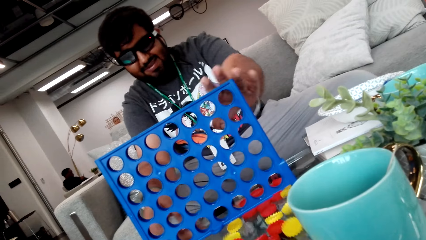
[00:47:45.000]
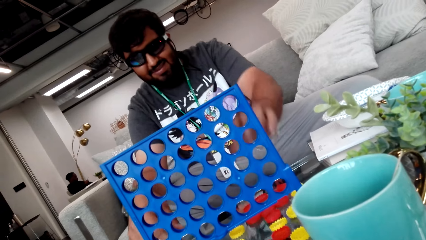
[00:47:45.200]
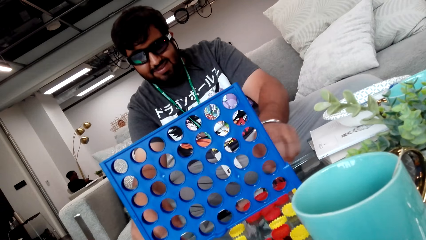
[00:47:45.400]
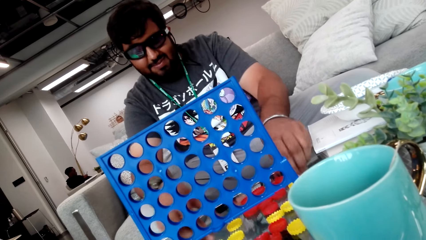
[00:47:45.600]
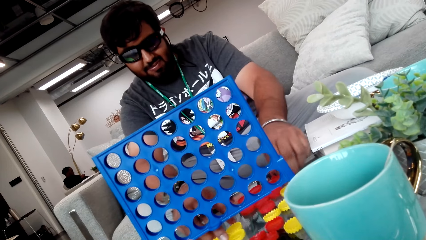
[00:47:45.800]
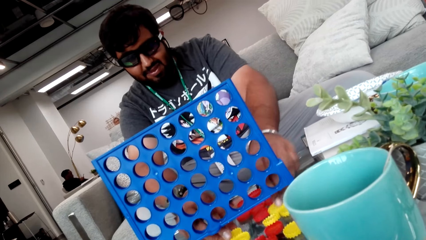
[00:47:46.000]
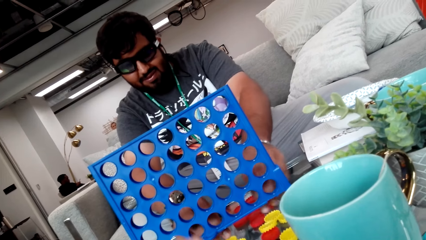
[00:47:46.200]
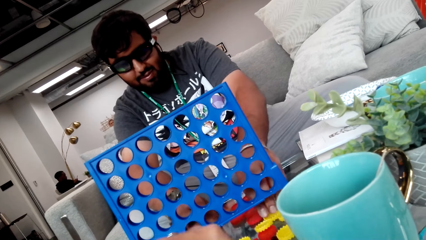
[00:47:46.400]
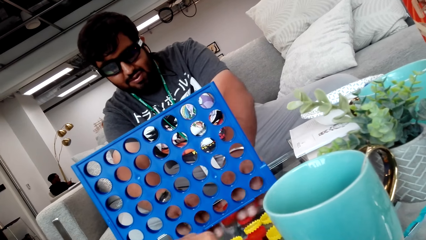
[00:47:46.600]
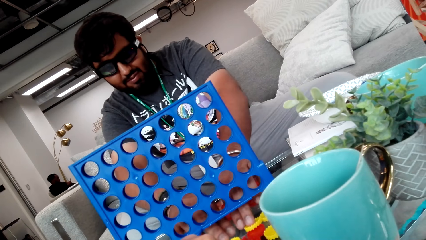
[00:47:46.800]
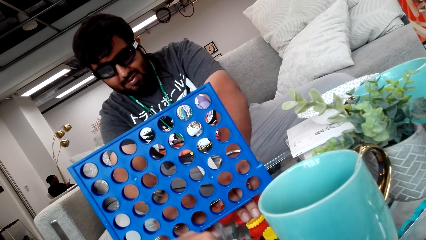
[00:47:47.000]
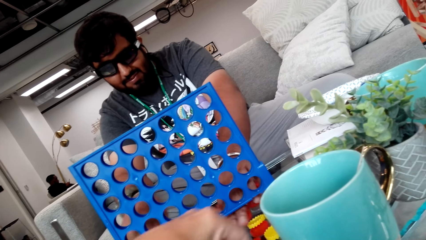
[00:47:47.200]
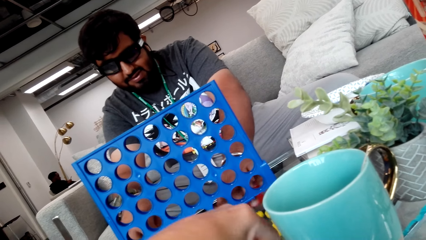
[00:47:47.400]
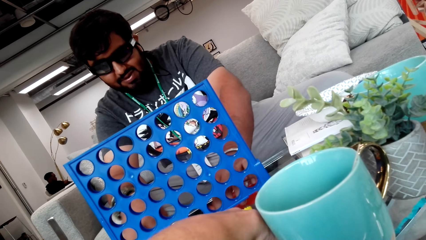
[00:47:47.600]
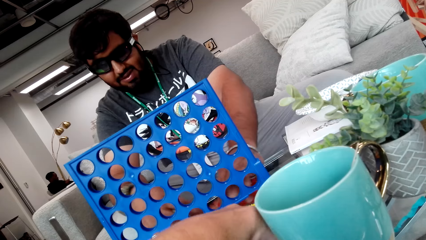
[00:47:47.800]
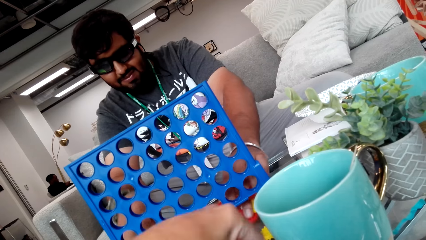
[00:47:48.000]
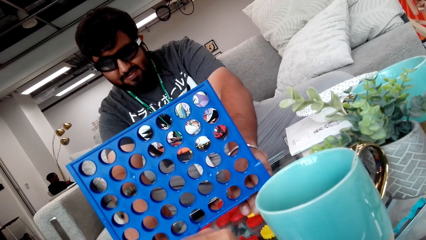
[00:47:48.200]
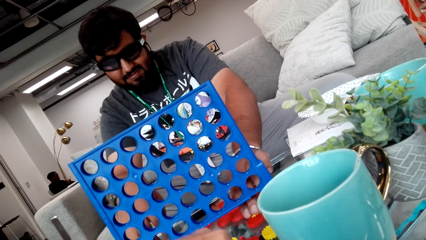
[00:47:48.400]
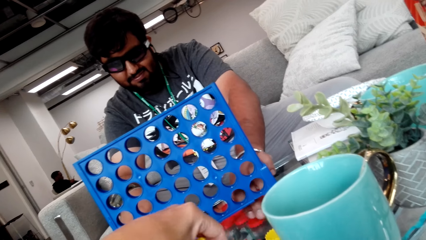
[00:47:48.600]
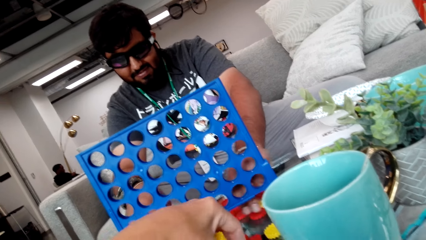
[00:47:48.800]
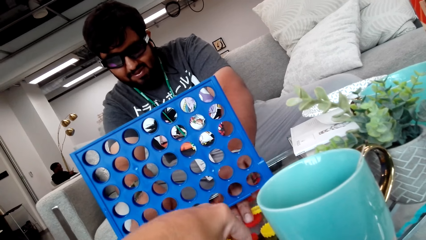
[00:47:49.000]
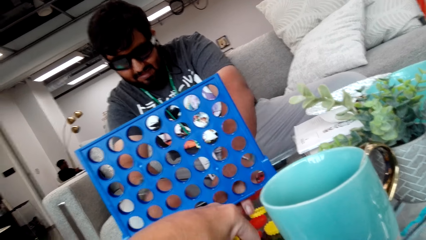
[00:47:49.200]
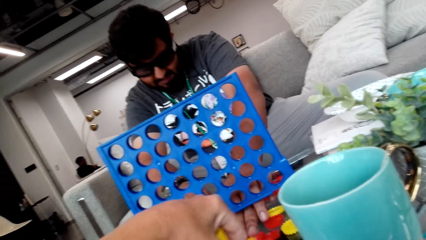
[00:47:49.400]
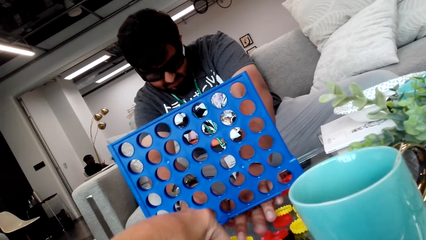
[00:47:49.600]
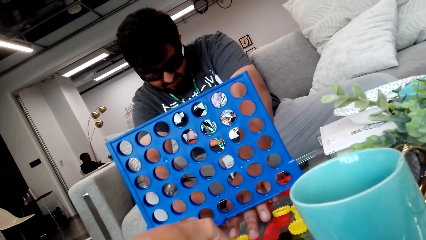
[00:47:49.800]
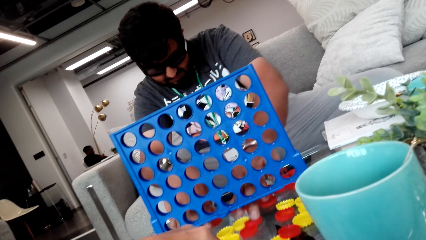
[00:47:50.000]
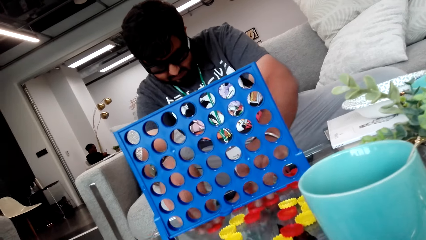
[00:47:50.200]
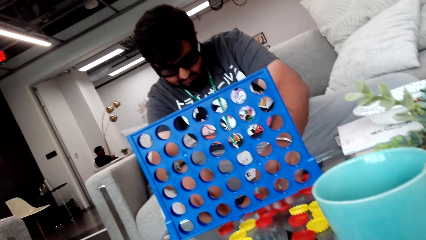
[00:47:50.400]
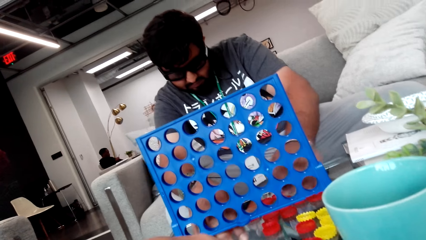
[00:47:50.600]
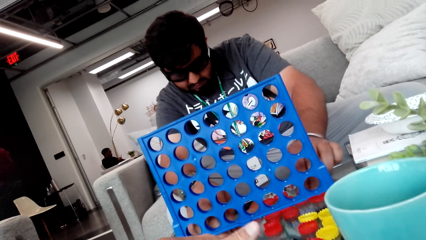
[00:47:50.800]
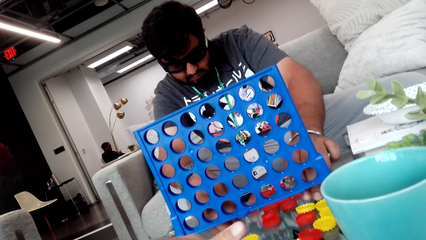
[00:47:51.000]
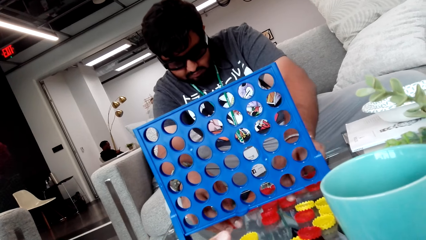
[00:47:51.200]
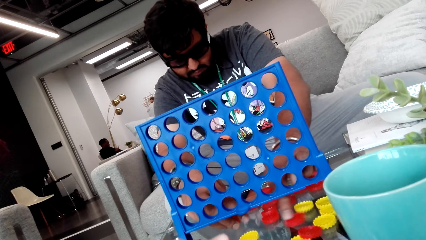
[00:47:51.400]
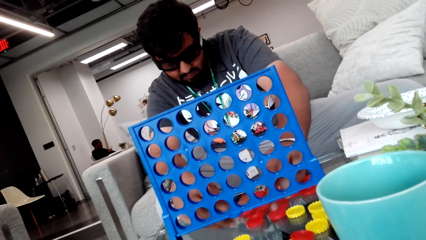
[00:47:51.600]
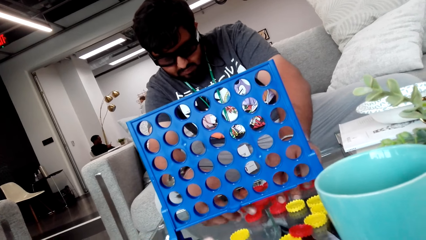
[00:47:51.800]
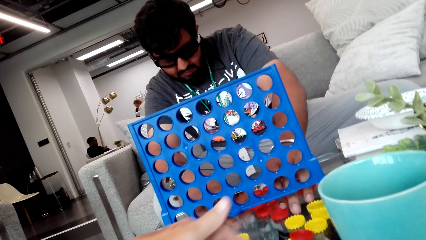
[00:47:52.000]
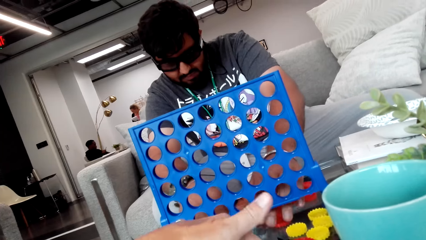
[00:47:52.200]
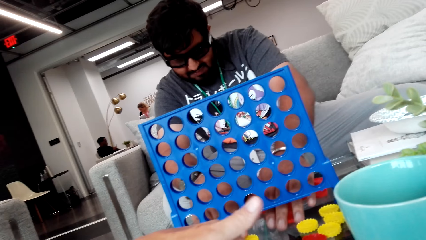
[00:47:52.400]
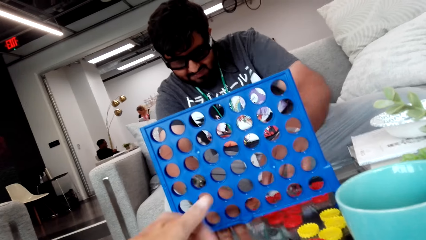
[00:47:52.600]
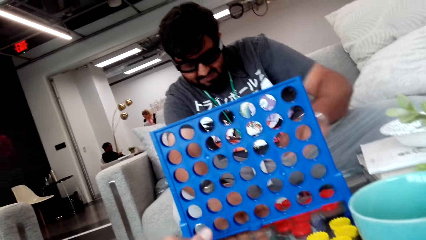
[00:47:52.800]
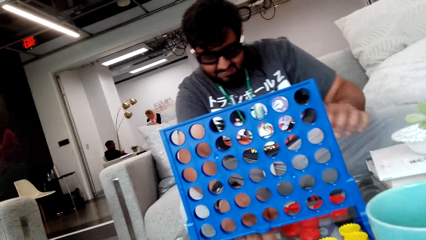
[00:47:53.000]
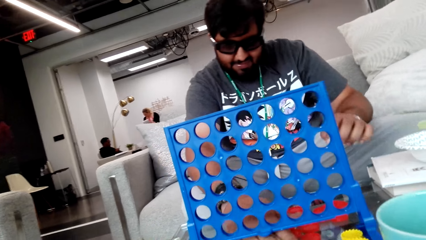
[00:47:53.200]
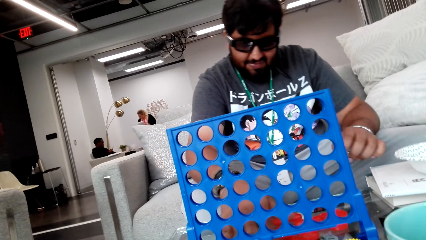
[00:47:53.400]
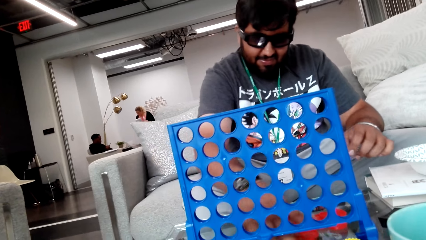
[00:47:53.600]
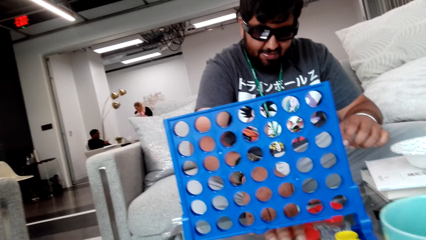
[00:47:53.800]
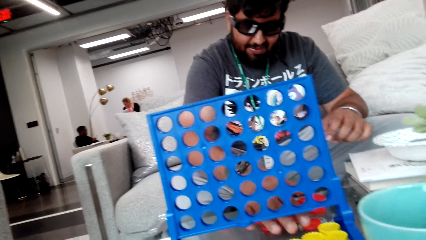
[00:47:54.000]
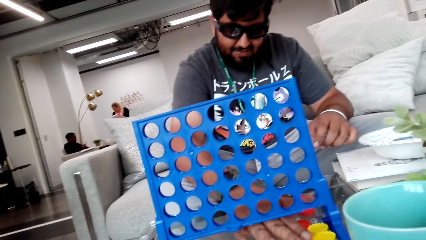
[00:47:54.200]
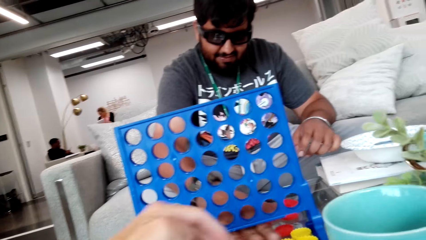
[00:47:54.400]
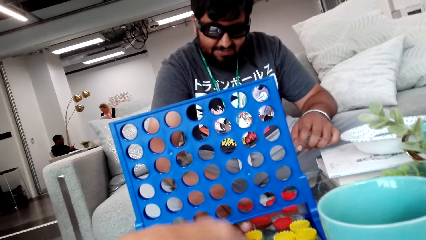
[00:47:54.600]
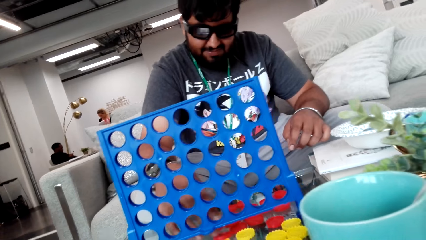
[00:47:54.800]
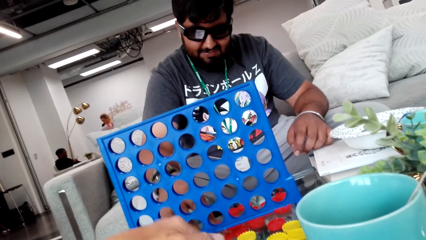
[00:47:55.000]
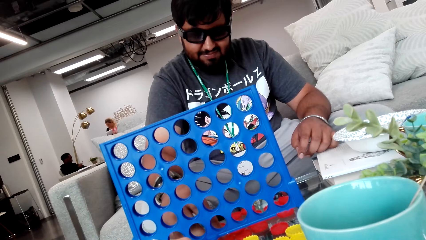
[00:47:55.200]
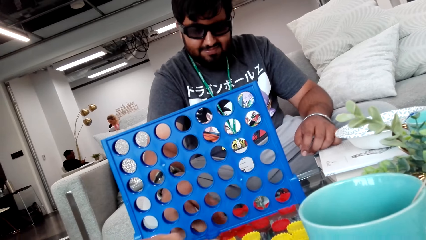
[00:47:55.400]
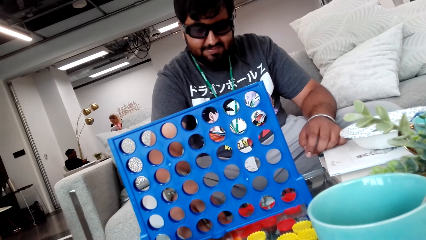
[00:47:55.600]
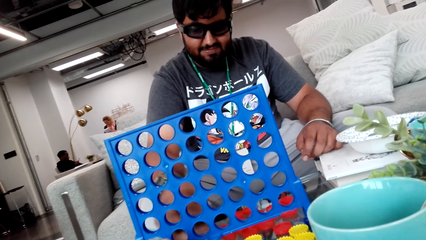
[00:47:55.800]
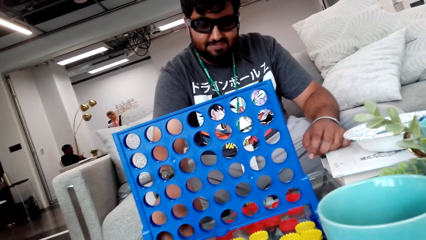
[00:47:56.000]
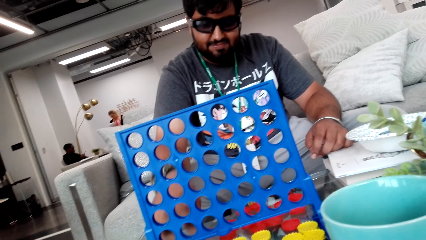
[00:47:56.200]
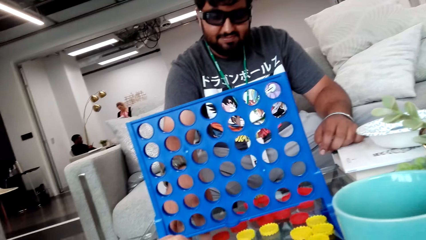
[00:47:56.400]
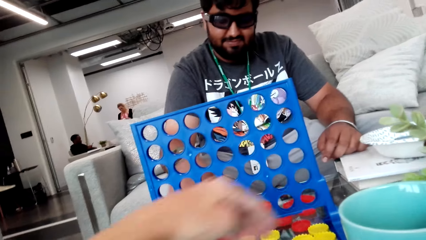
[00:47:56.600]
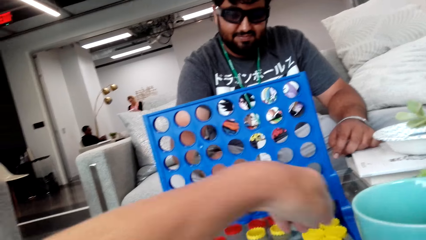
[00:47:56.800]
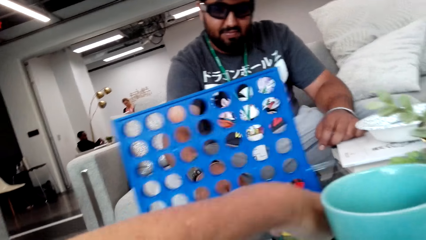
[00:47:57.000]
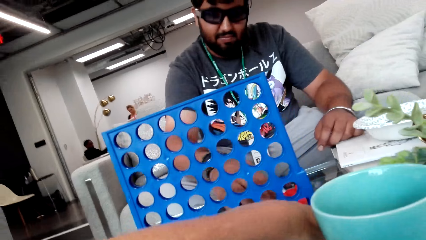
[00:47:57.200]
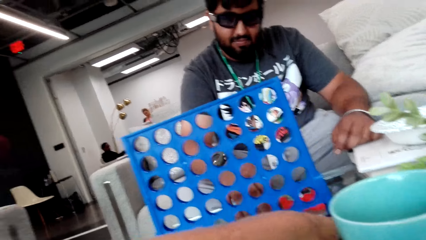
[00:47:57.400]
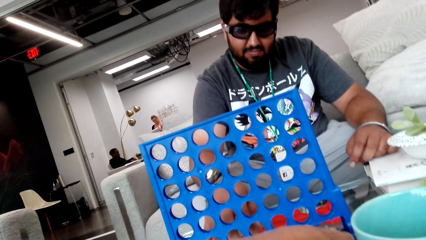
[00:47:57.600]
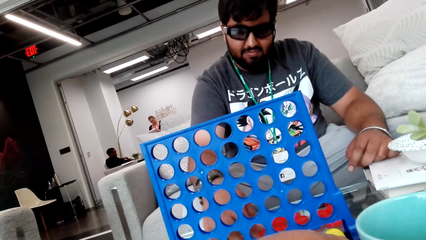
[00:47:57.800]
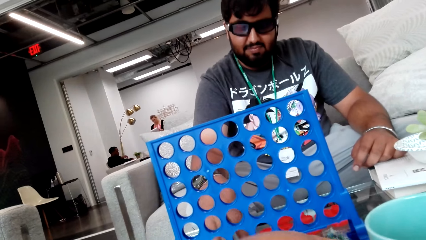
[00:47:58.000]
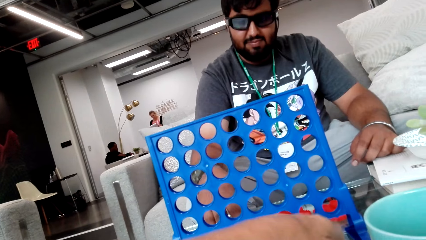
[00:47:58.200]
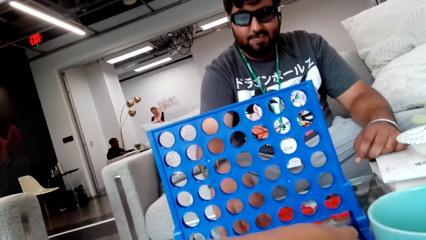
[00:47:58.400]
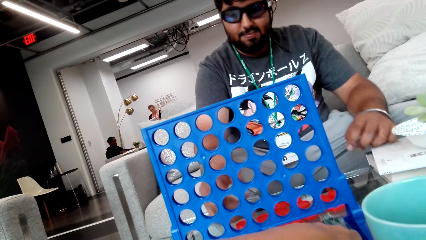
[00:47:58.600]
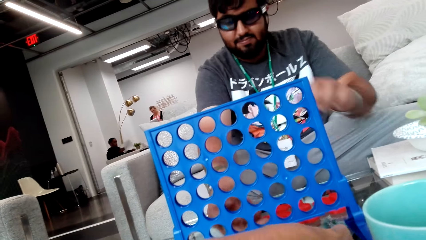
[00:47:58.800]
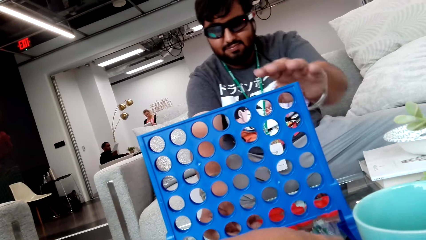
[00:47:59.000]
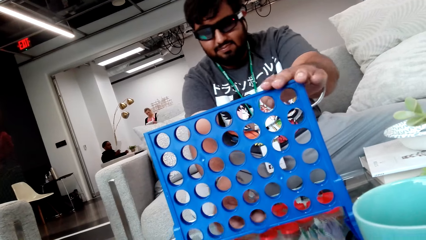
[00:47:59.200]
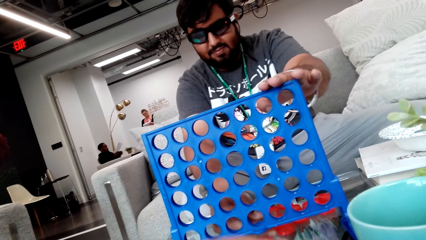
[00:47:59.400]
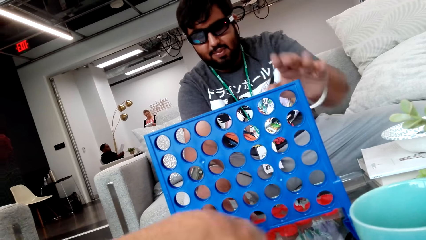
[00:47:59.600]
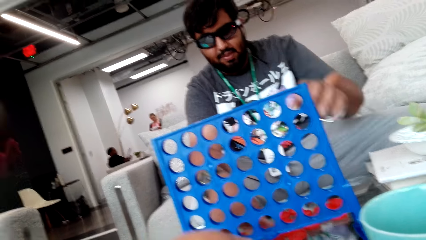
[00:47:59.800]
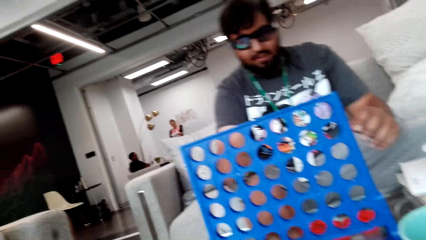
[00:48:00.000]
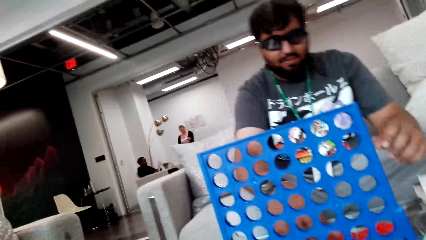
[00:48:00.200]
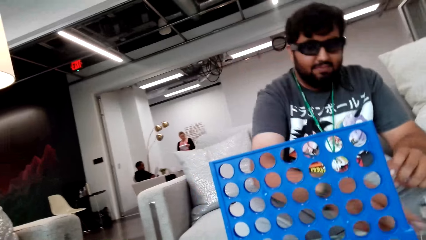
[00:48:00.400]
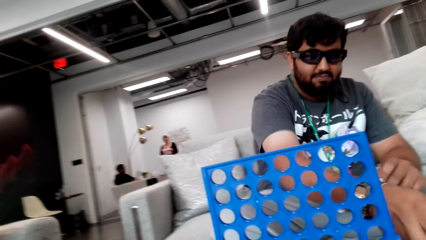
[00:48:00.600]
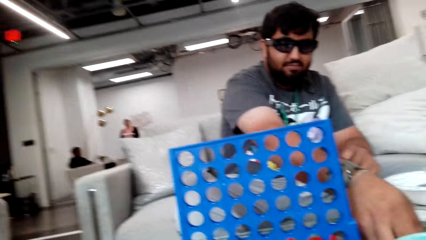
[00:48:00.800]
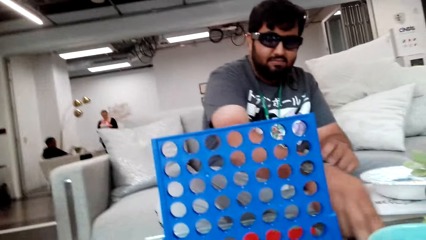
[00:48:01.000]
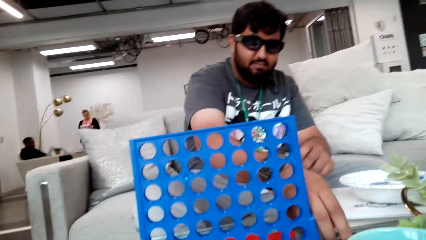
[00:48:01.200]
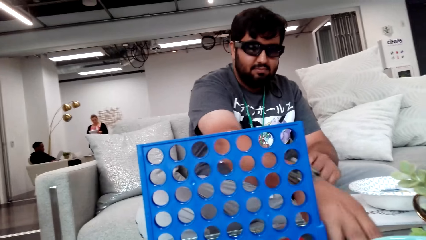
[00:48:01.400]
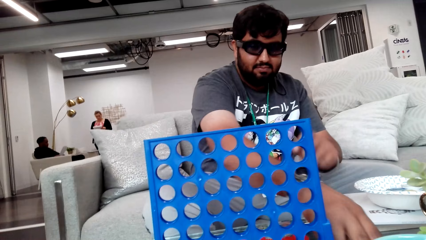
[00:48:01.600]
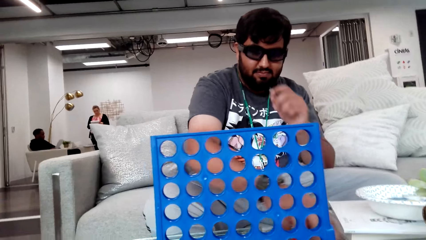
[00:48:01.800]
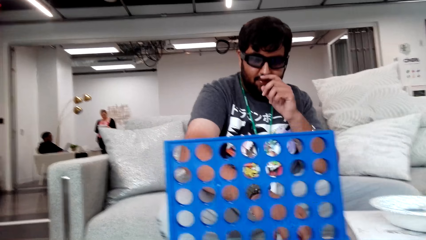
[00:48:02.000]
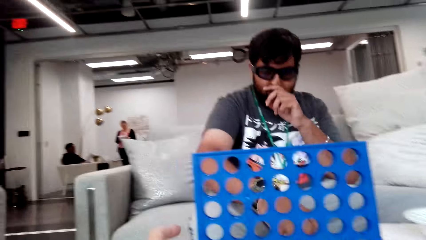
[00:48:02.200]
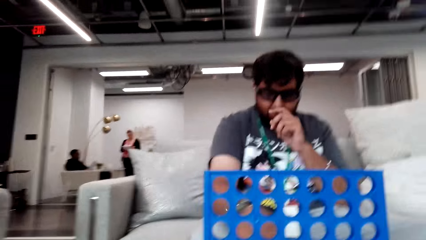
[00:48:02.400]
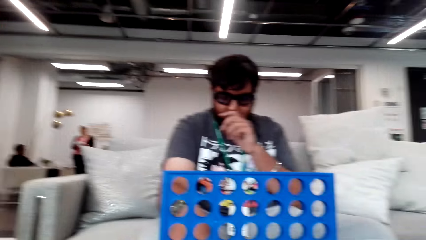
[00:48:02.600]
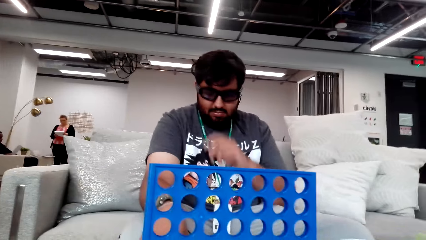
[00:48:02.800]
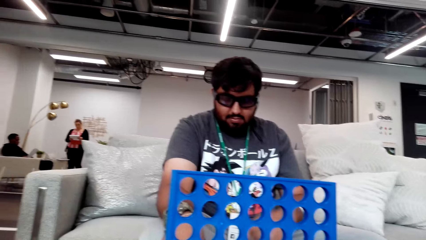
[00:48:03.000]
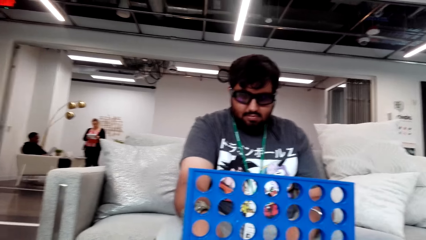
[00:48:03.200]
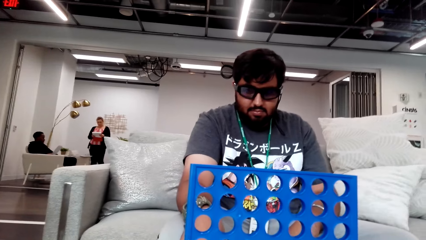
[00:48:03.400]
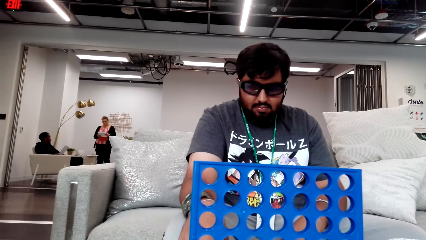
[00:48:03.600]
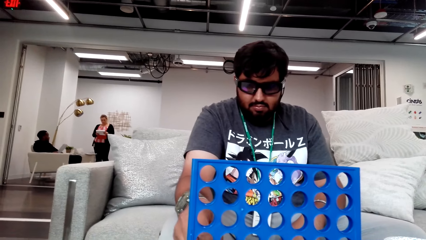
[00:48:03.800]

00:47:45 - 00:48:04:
The camera wearer removes poker chips from the poker chips holder. A person removes a hand from the holder. The person drags the game chips on the table and arranges poker chips on the table. The camera wearer arranges poker chips of the same color on the table. The person arranges poker chips of the same color and moves in the room. The camera wearer arranges poker chips. The person arranges poker chips, holds the strategy board, touches the poker chips holder, arranges poker chips, and wipes the nose with the hand.
